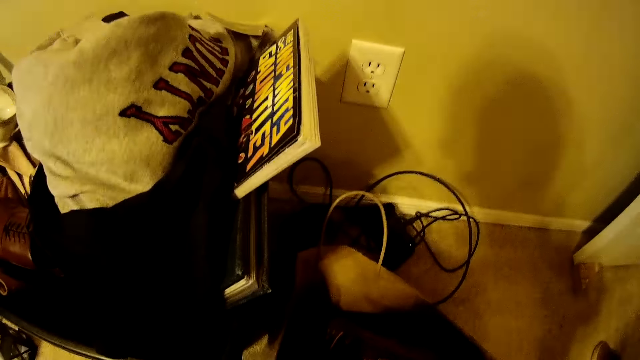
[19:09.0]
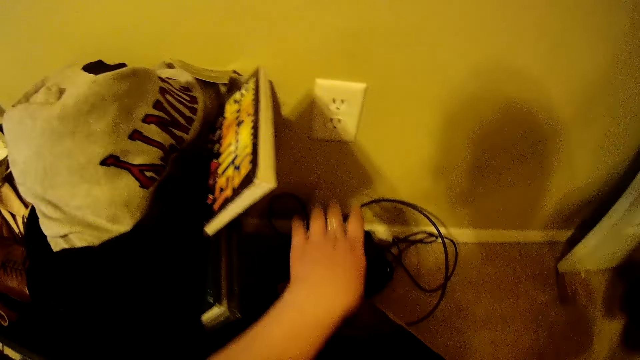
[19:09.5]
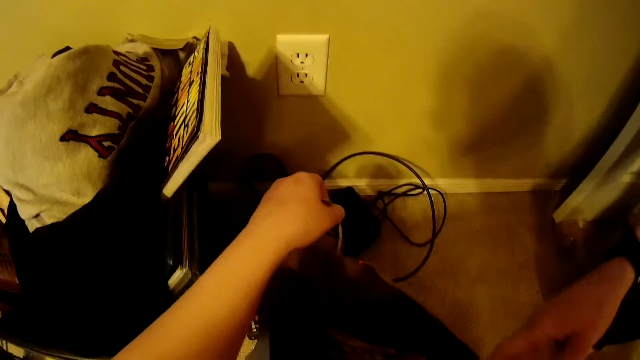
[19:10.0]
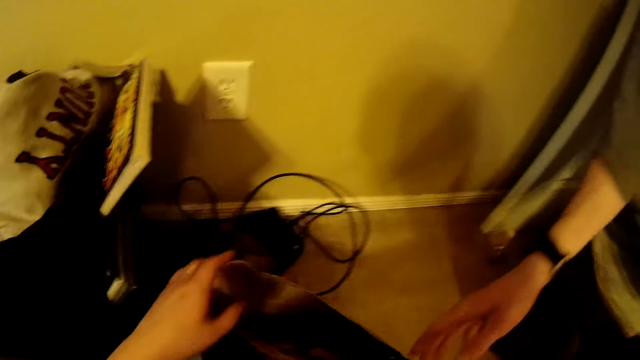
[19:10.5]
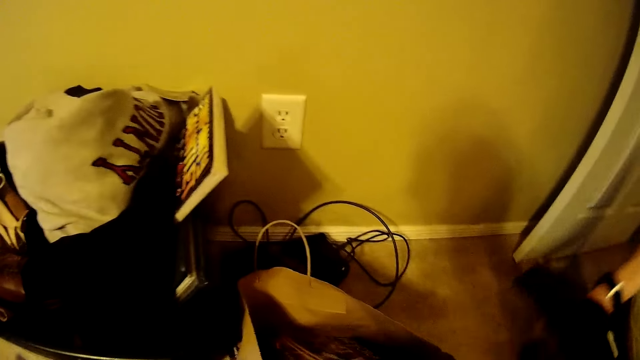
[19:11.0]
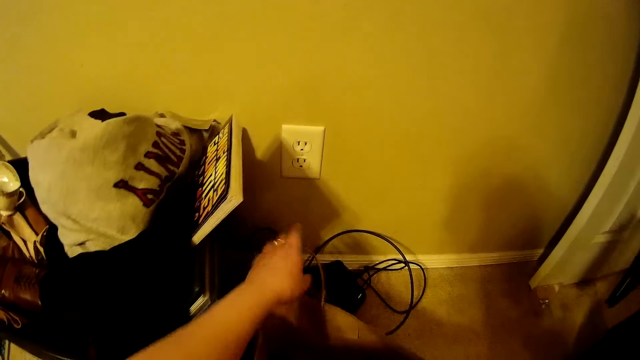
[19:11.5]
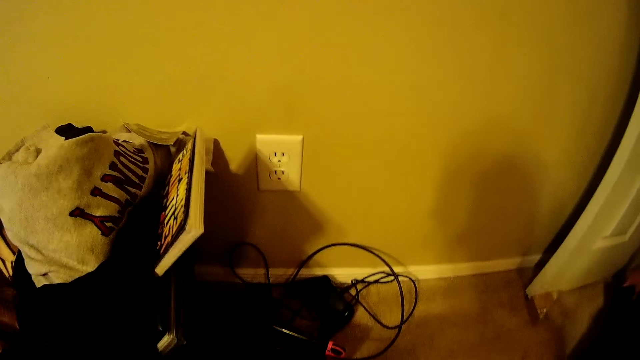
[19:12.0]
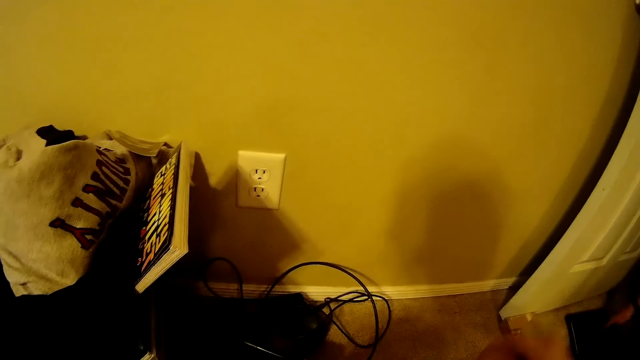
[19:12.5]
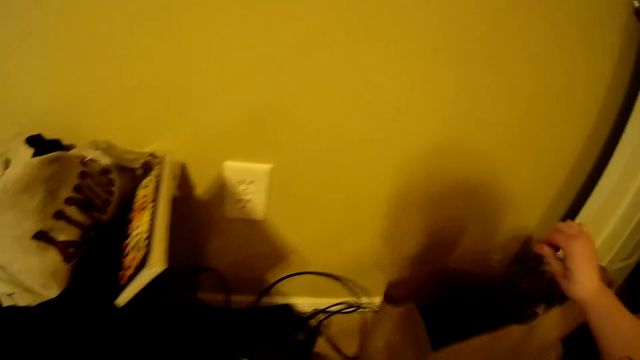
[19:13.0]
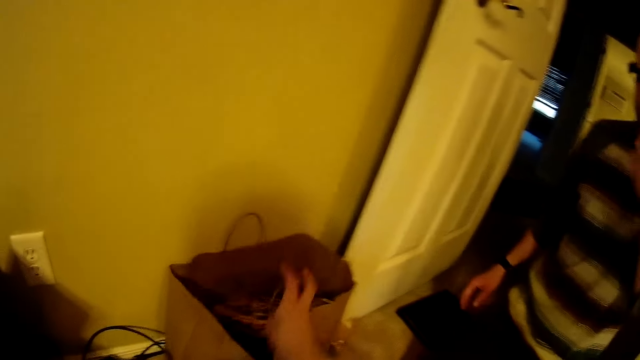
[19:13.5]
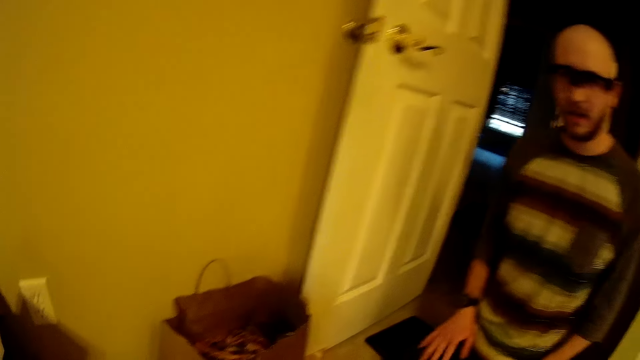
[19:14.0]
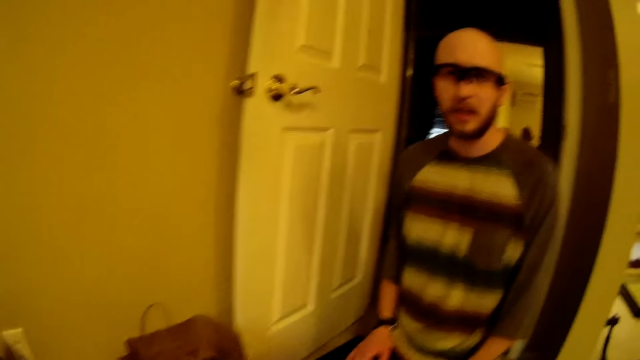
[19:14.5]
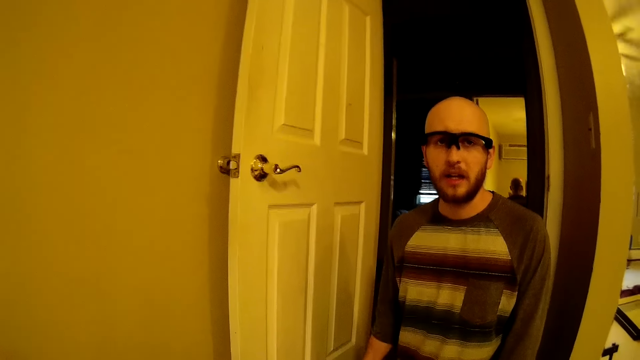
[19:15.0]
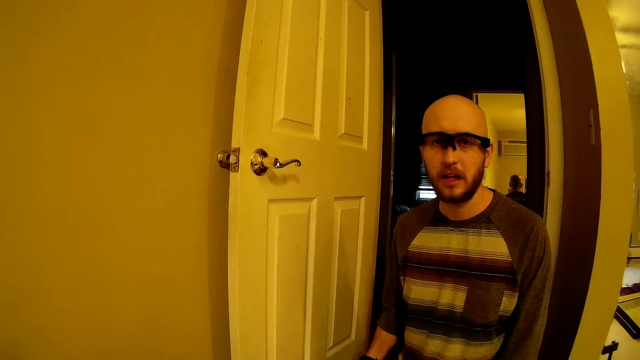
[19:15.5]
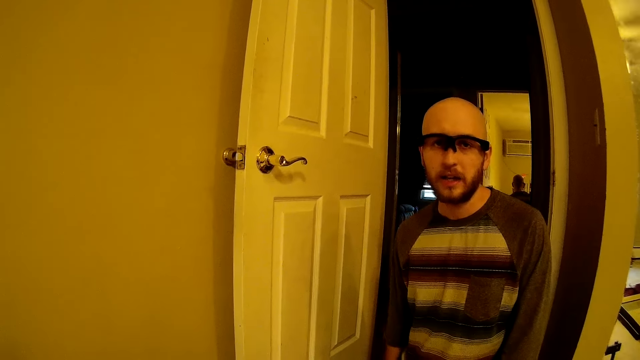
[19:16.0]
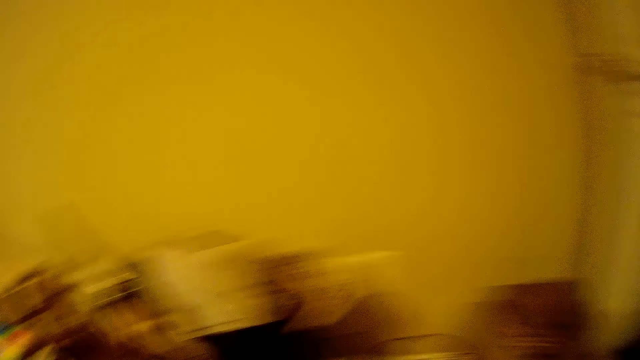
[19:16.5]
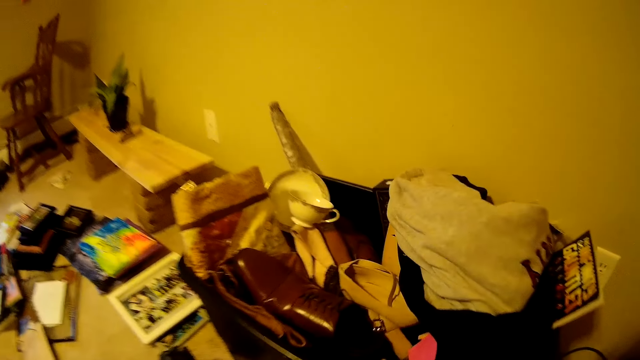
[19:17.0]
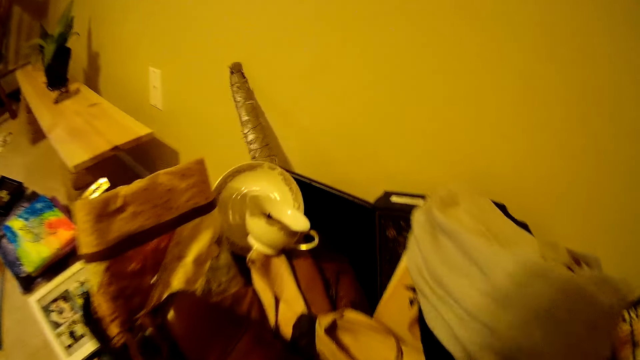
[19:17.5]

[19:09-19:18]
The camera wearer holds a paper bag handle with her left hand. The man holds a black box with his right hand. The man interacts with the camera wearer. The camera wearer carries the paper bag with her left hand. She drops the paper bag by a wall with her right hand. She interacts with the man. She holds a bucket.

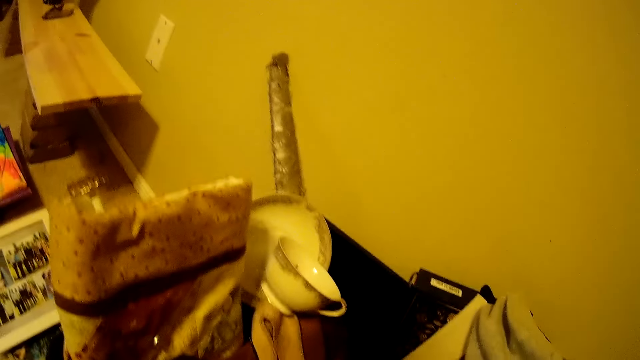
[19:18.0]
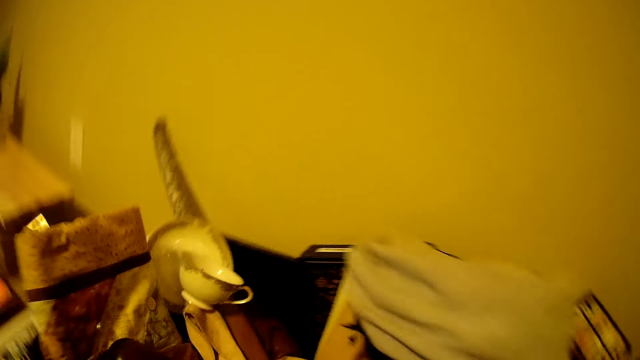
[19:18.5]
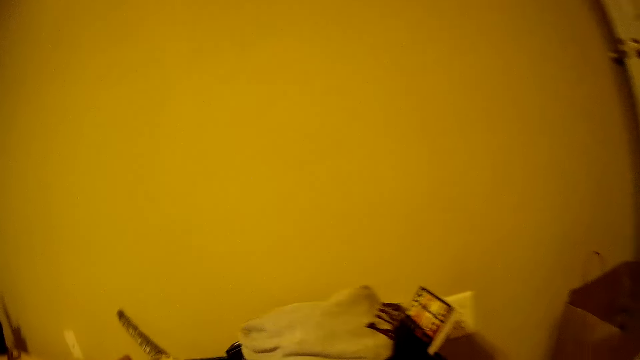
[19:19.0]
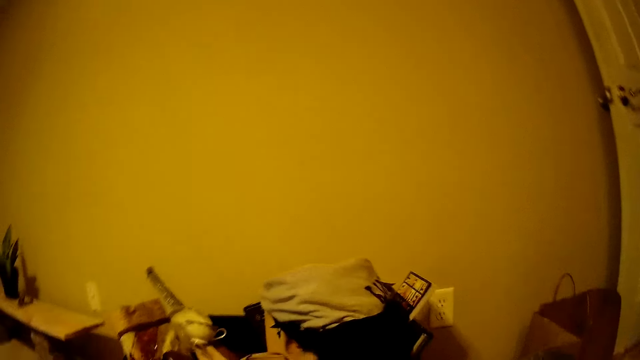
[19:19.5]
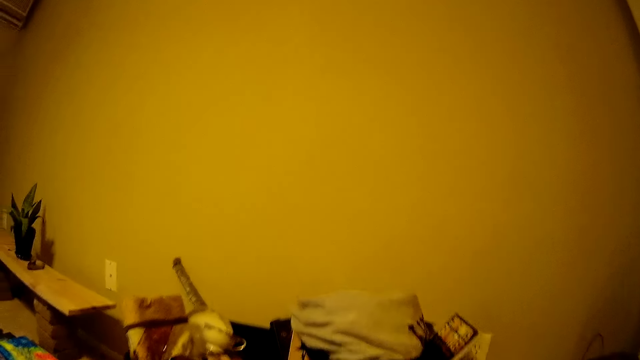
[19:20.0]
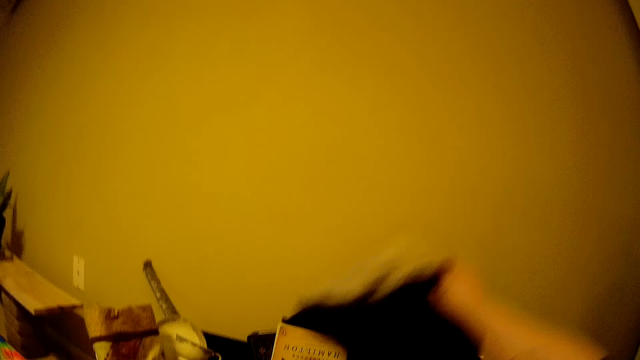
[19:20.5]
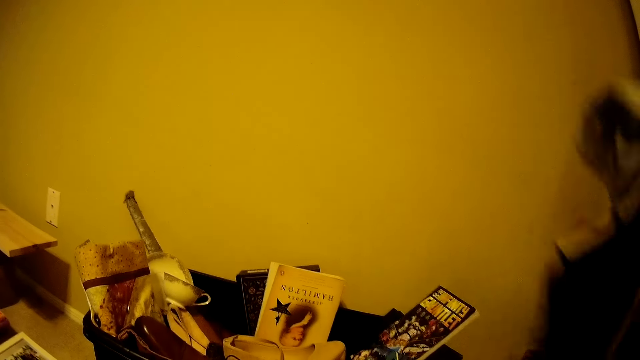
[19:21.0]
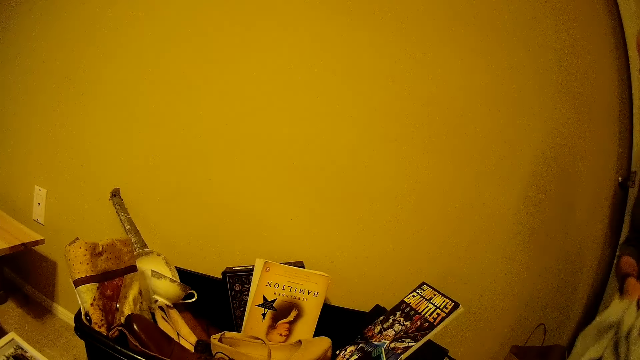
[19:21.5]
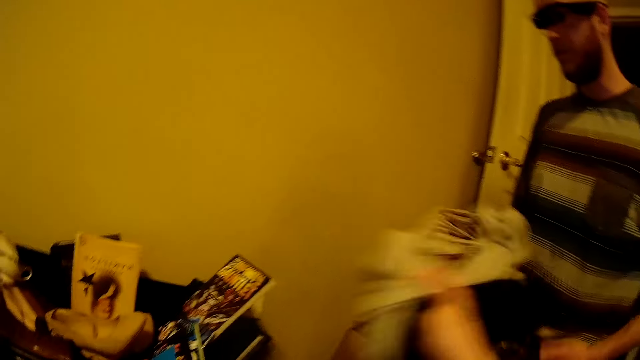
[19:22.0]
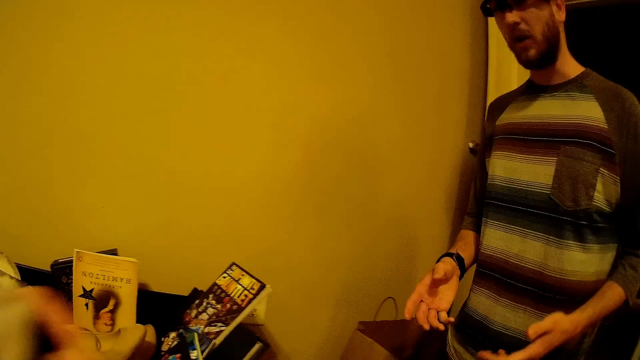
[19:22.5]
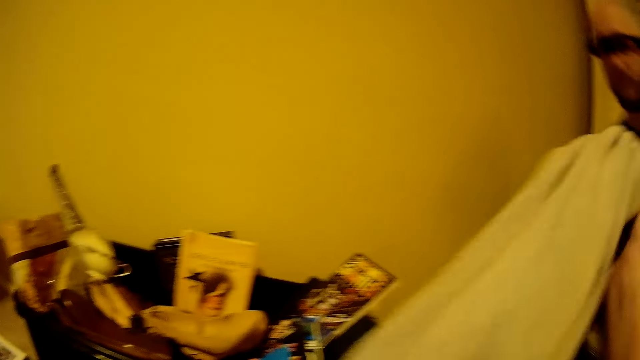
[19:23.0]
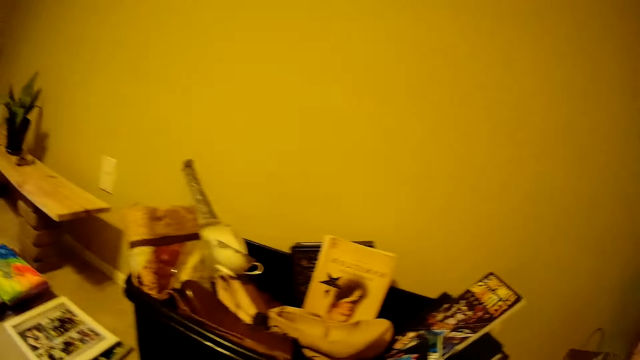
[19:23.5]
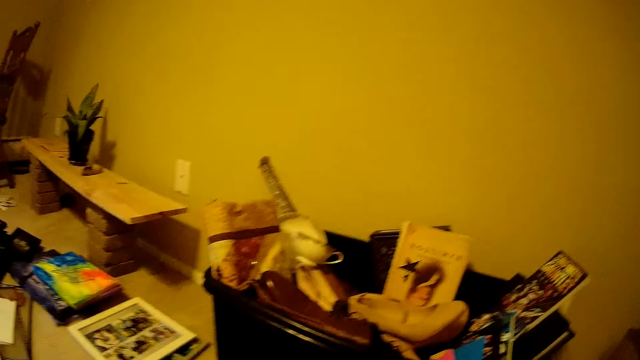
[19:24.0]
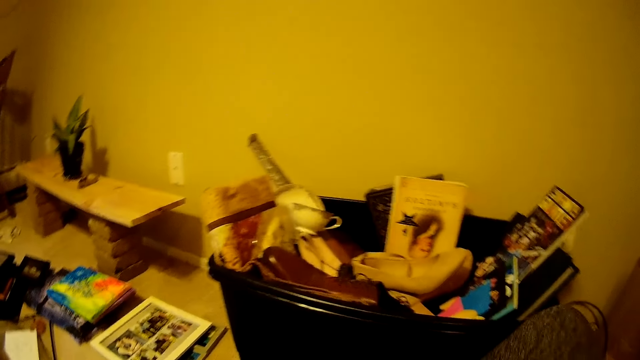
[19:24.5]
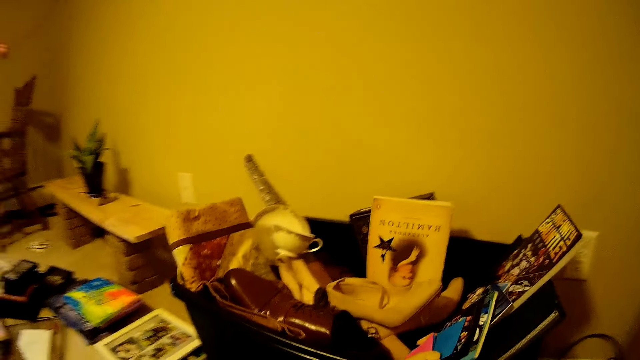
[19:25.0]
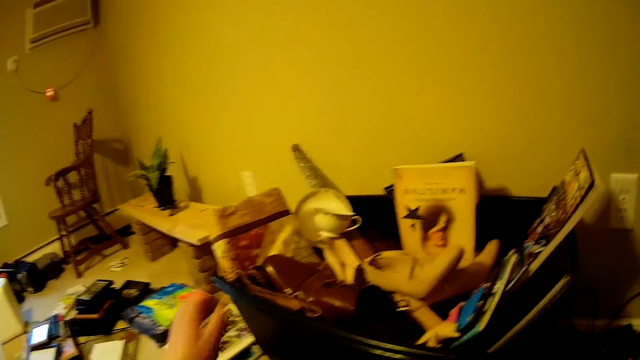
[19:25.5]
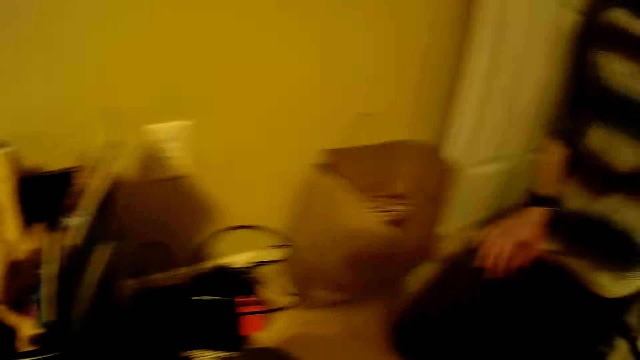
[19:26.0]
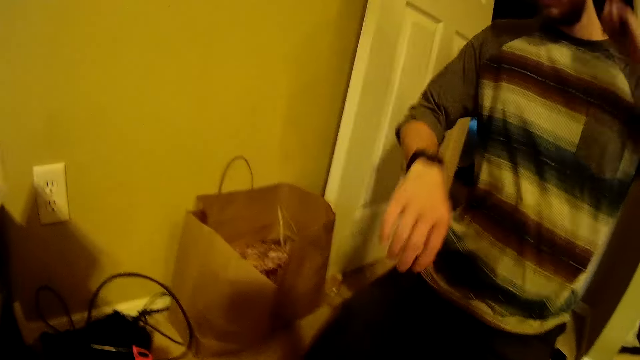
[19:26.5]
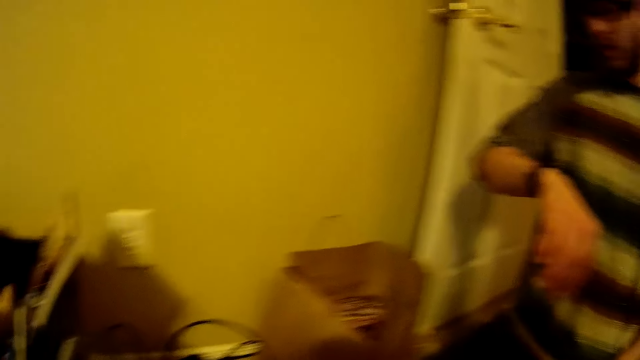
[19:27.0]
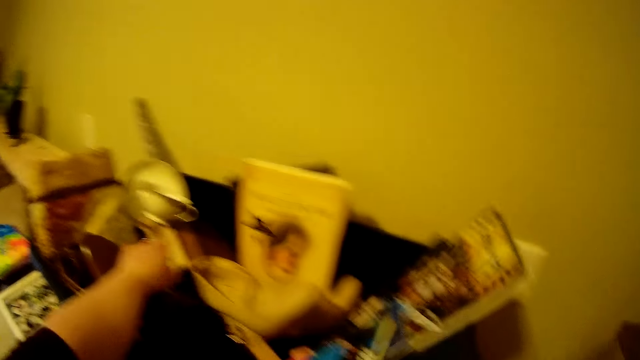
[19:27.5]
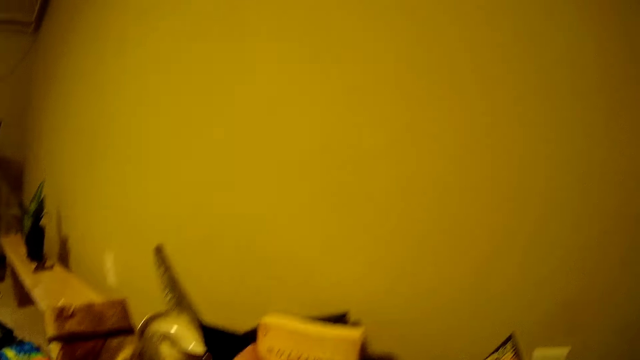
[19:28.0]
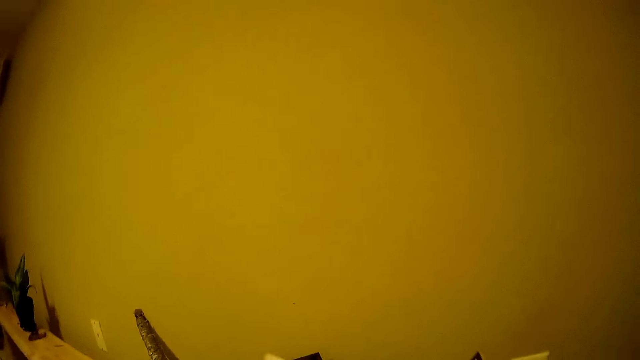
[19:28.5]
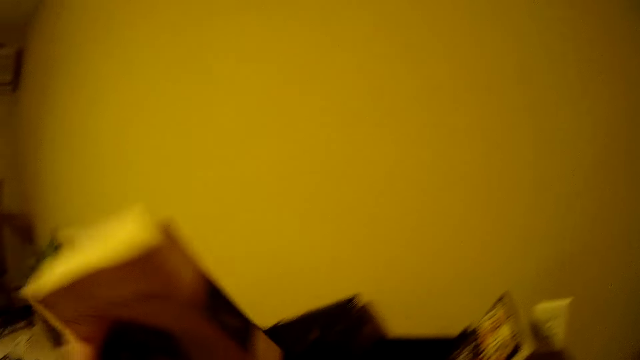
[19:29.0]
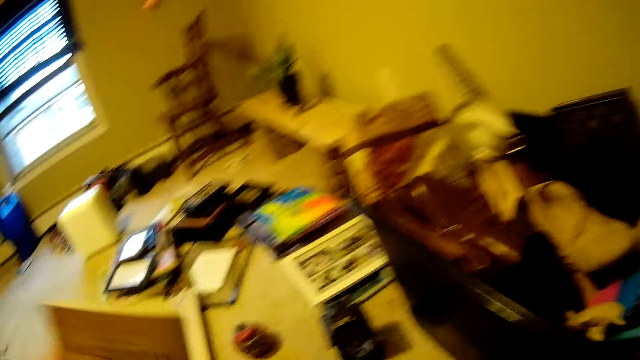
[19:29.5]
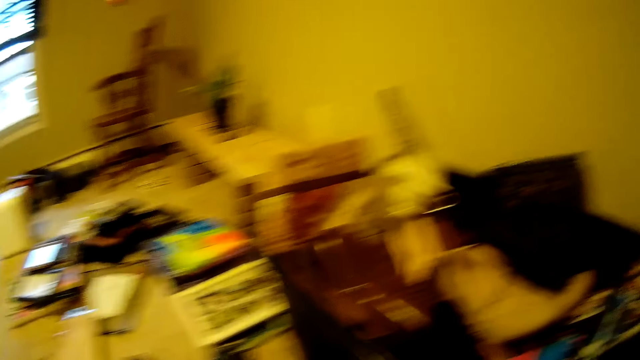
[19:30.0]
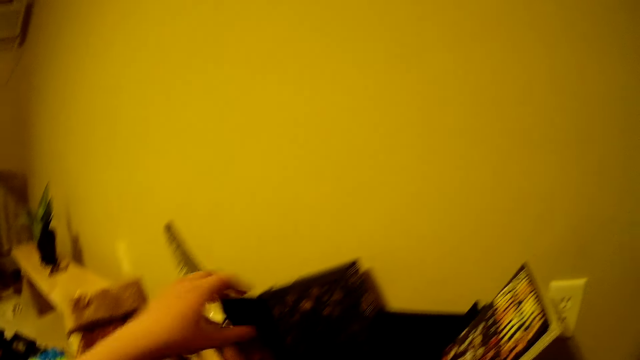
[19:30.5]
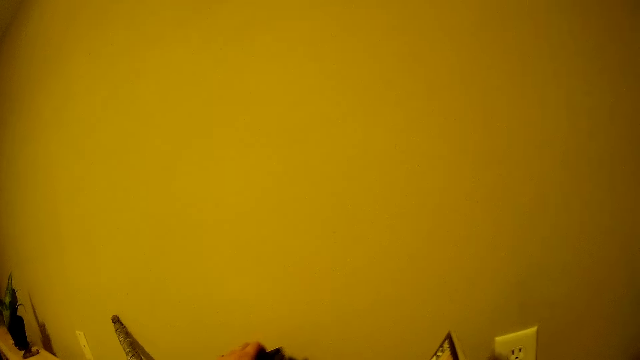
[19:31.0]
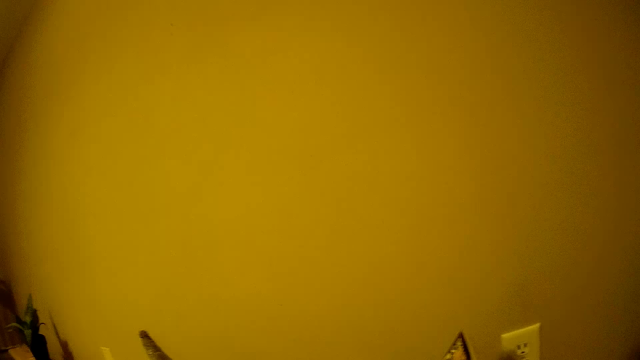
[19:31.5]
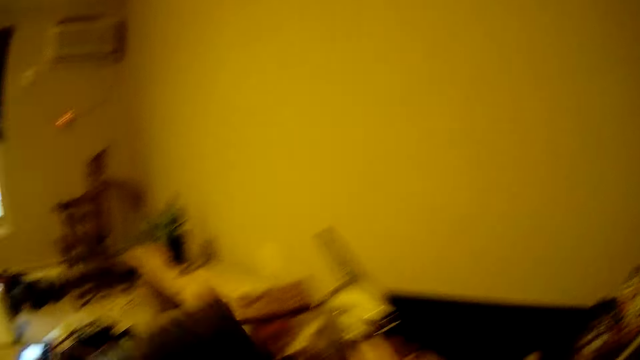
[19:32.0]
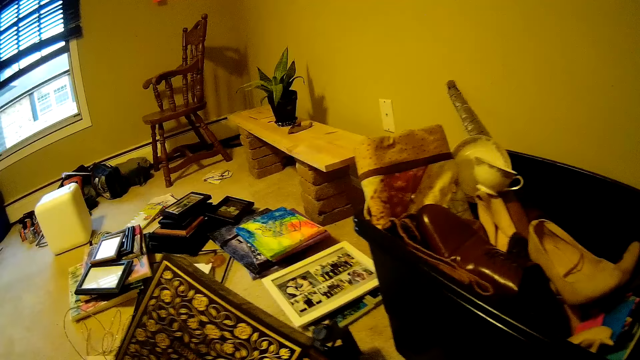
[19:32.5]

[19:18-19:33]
The man interacts with the camera wearer. The camera wearer picks up a big cloth from a storage box with her right hand. She gives the man the big cloth with her right hand. She takes the big cloth from the man with her right hand. She gives a white cloth to the man with her right hand. She interacts with the man. The man checks his wristwatch on his right wrist. The camera wearer takes a white book out of the storage box with her left hand. She takes a black book out of the storage box with her left hand.
